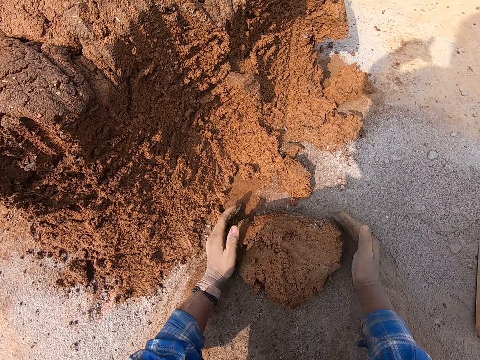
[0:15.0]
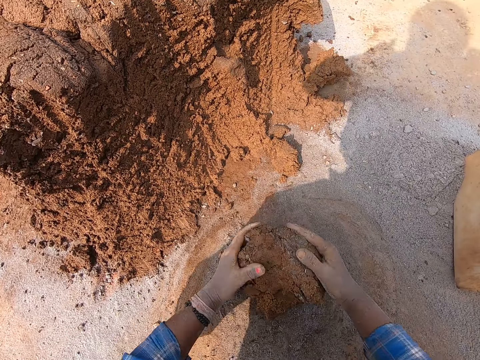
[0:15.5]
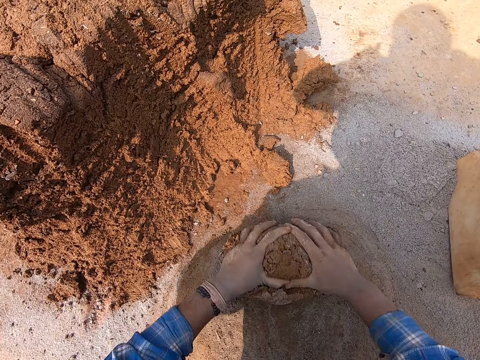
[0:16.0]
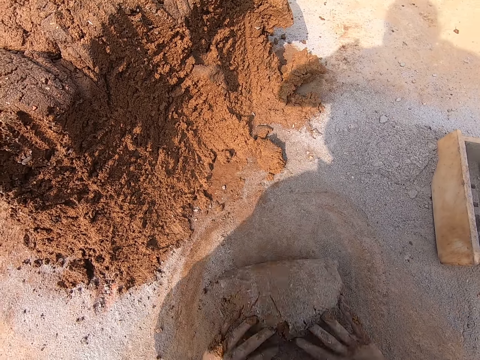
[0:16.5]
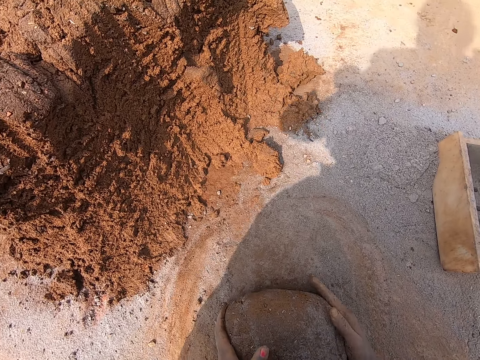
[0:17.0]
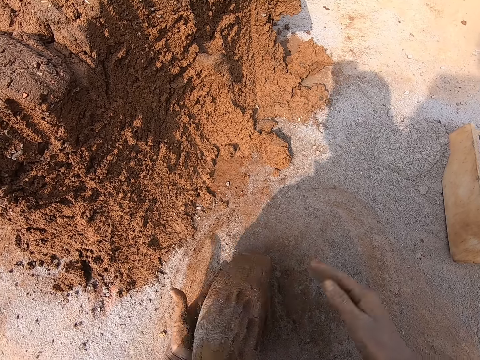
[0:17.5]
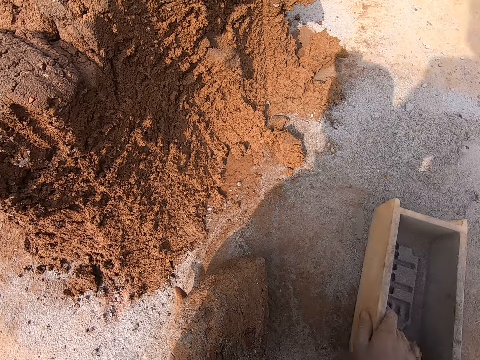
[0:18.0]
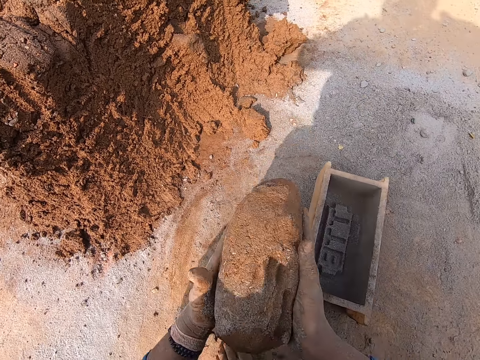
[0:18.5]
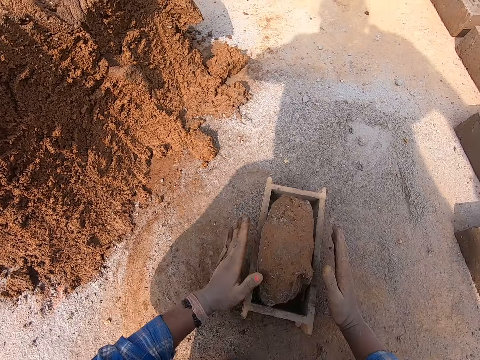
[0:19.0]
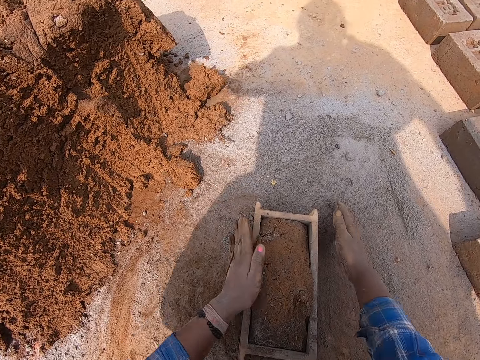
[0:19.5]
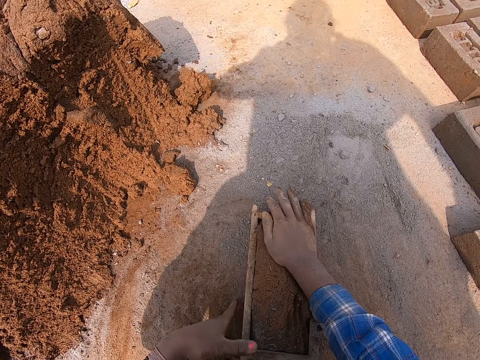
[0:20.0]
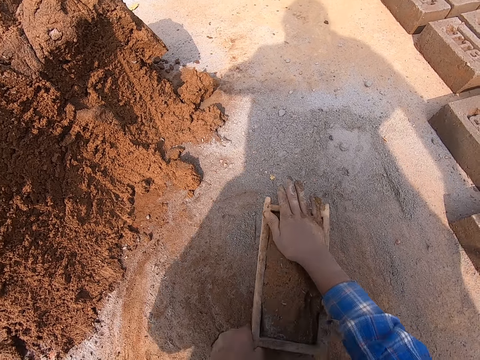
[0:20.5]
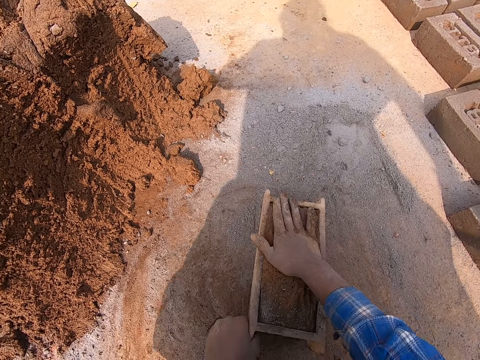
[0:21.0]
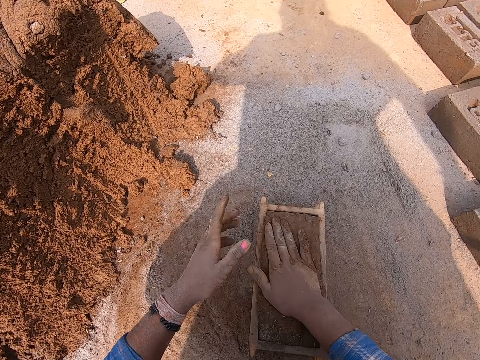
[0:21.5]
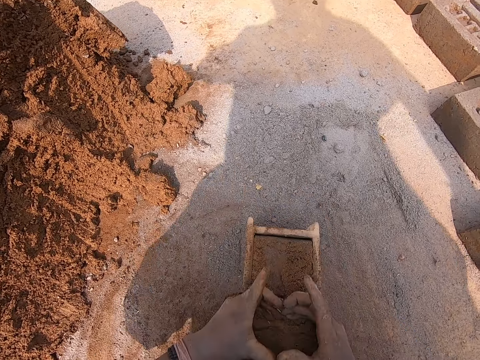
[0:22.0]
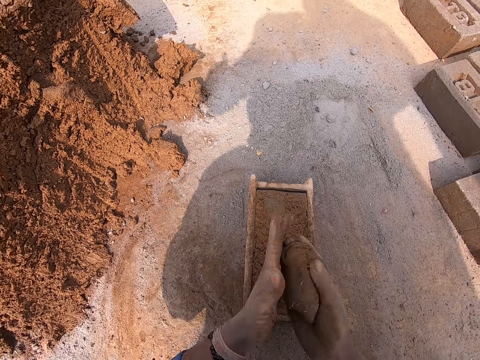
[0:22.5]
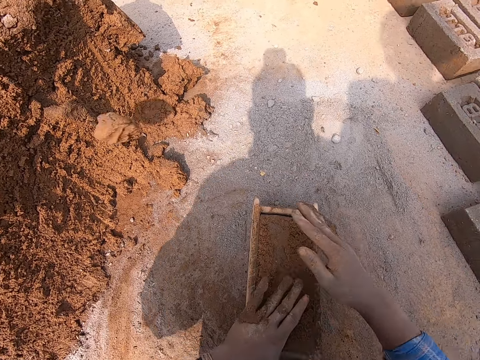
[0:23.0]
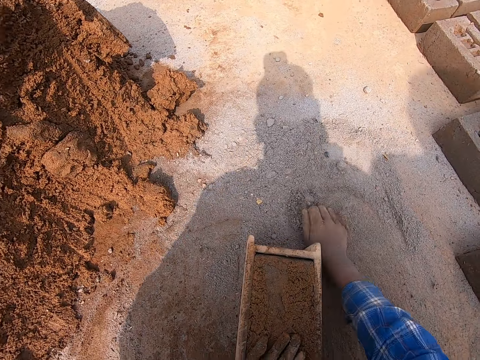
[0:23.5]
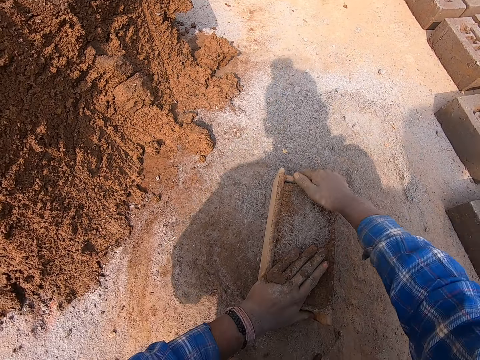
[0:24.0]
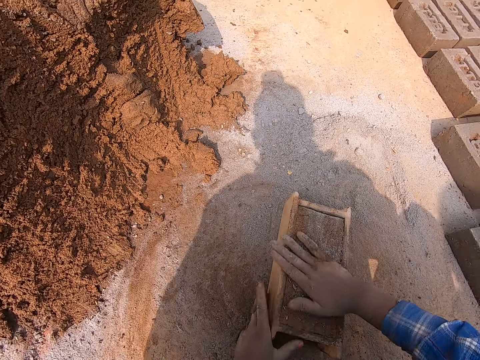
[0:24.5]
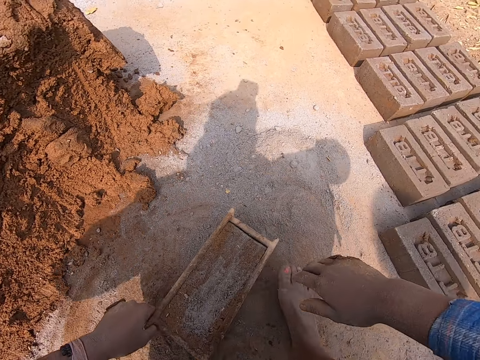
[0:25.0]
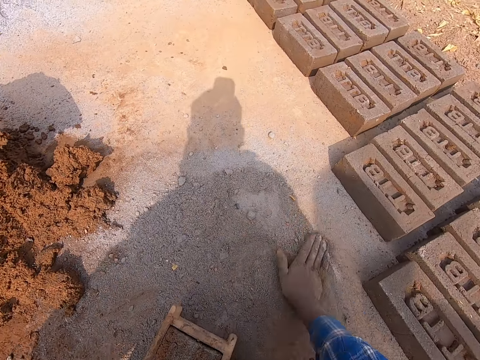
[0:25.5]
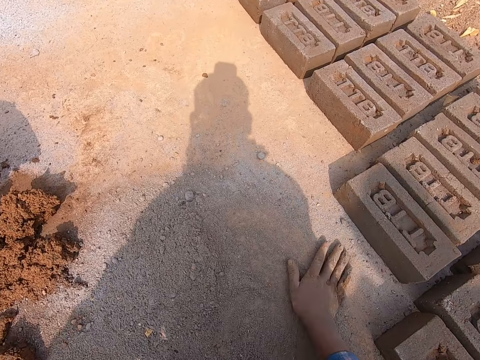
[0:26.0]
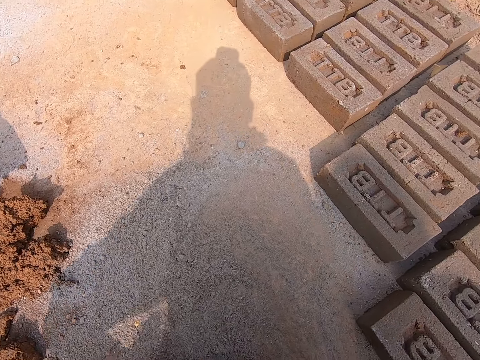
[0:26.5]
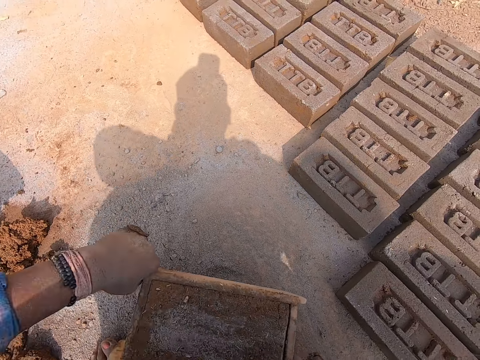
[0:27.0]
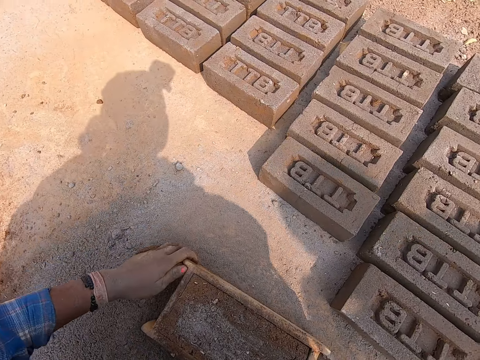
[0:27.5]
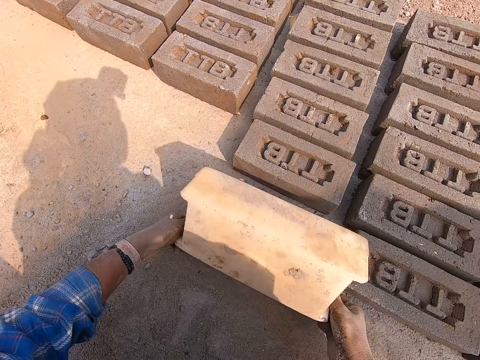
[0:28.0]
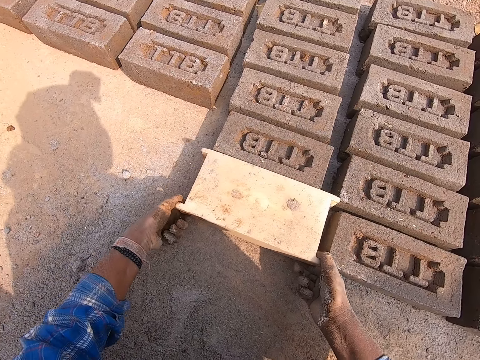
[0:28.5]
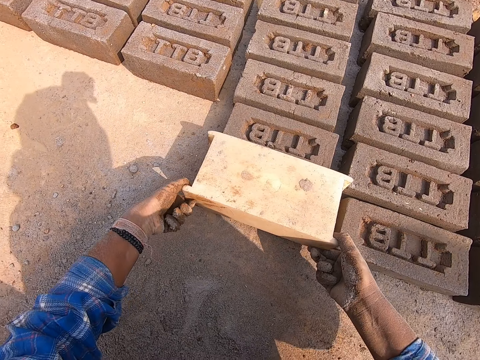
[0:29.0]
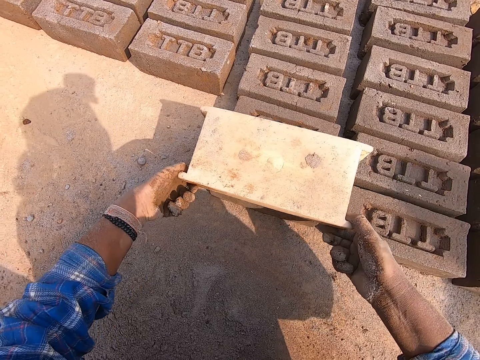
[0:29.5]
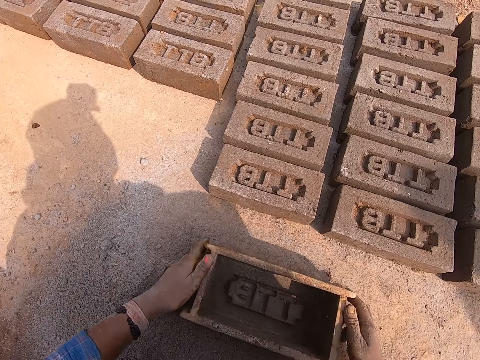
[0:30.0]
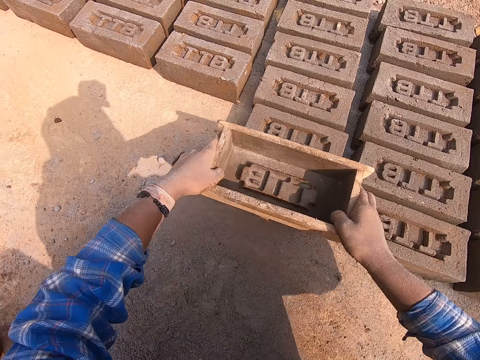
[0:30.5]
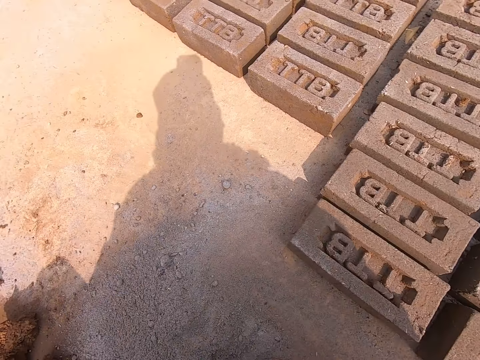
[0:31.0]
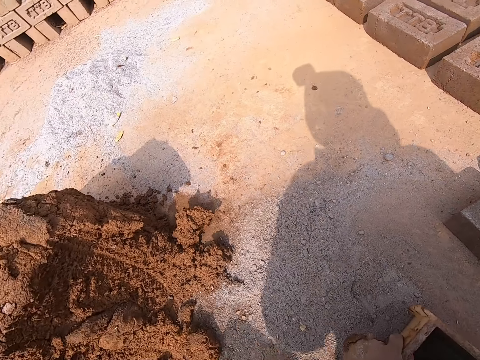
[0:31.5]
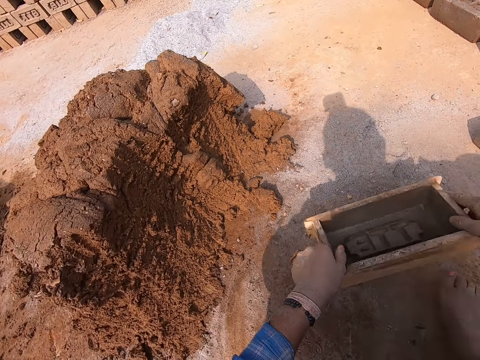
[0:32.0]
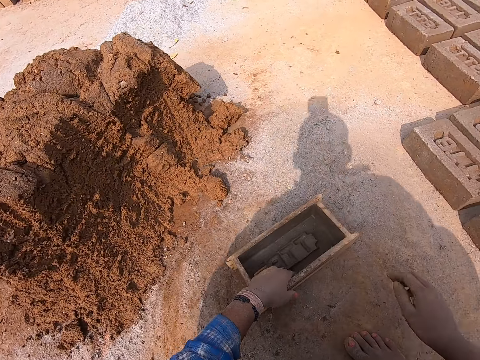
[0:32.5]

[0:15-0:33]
The camera wearer molds the clay. He adjusts the brick mold box on the ground with his right hand. He carries the molded clay from the ground with his hands. He drops the molded clay in his hands into the brick mold box. He spreads the sand on the ground with his hands. He adjusts the molded clay in the brick mold box with his hands. He smears the clay on the brick mold box. He removes the excess molded clay in the brick mold box with his hands. He places his left hand on the brick mold box on the ground. He throws the excess molded clay in his right hand on the heap of clay soil. He packs sand from the ground with his right hand and pours the sand in his right hand into the brick mold box on the ground. He adjusts the brick mold box on the ground with his hands. He spreads sand on the ground with his right hand. He collects sand. He adjusts the brick mold box on the ground with his hands. He flips the brick mold box on the ground with his hands. He puts the brick on the ground. He removes the brick mold box from the molded clay with his hands. He flips the brick mold box on the ground with his hands. He drops the brick mold box in his hands on the ground. He picks up the brick mold box from the ground with his hands. He touches the molded clay on the ground with the brick mold box in his hands. He moves the brick mold box. He drops the brick mold box in his left hand on the ground.

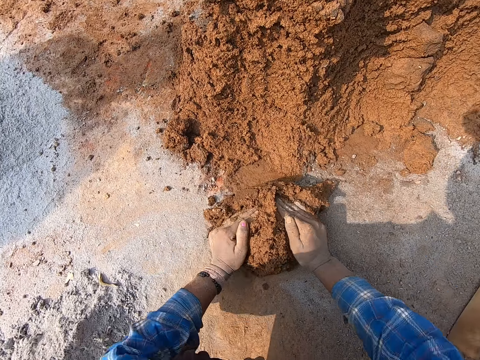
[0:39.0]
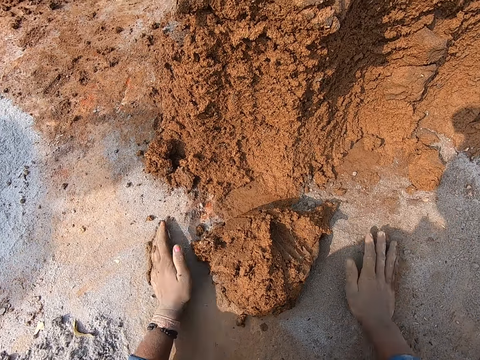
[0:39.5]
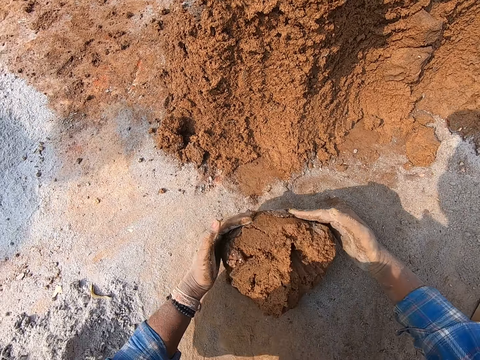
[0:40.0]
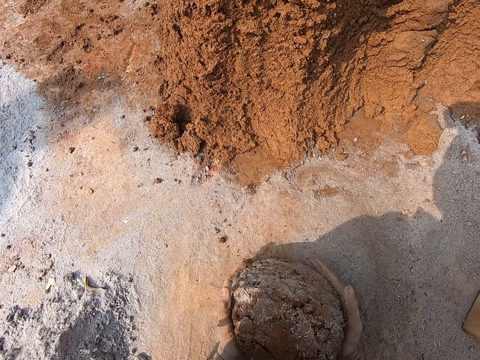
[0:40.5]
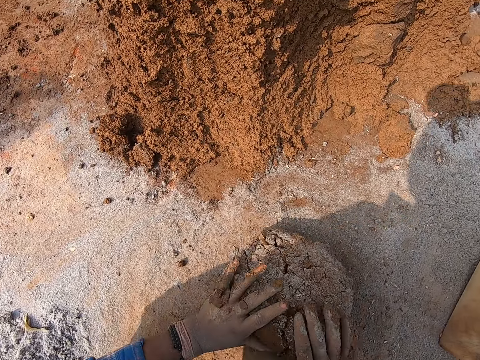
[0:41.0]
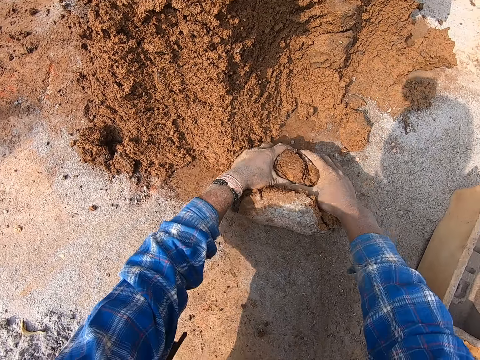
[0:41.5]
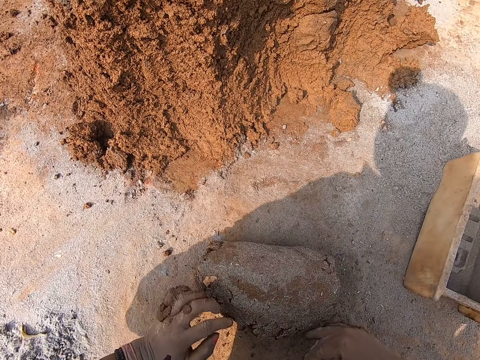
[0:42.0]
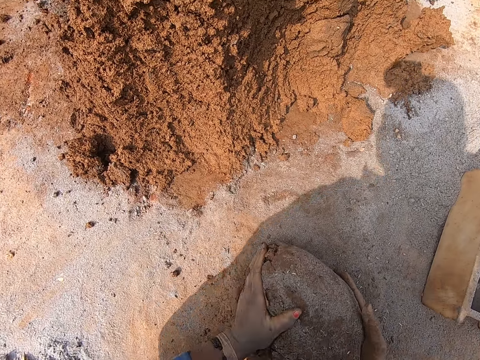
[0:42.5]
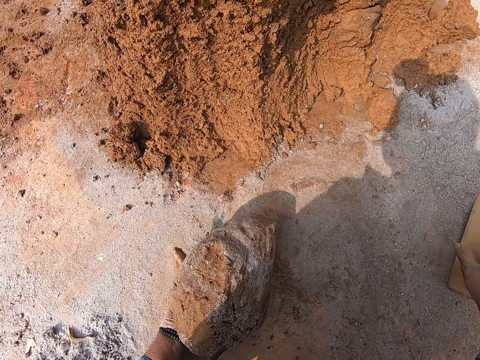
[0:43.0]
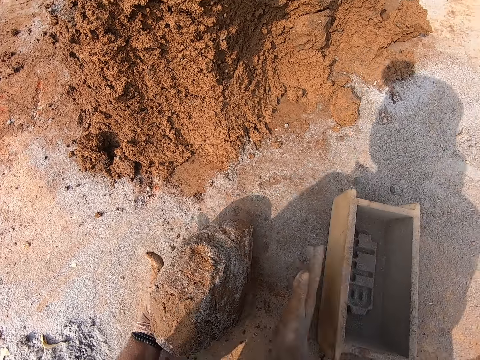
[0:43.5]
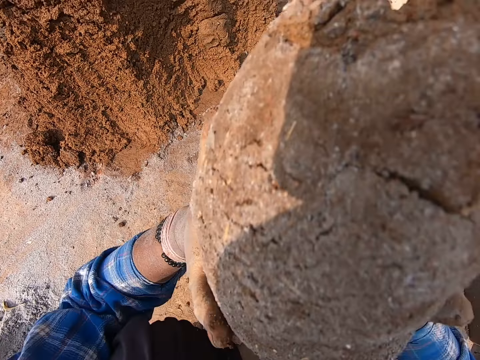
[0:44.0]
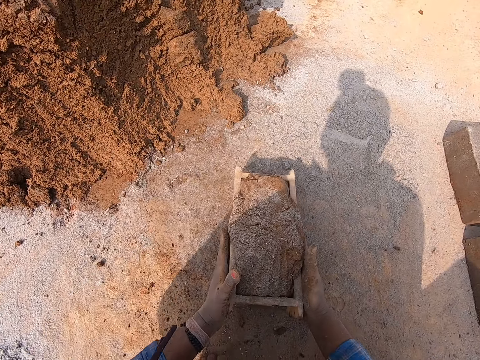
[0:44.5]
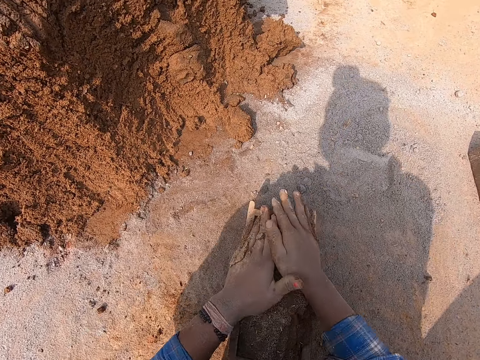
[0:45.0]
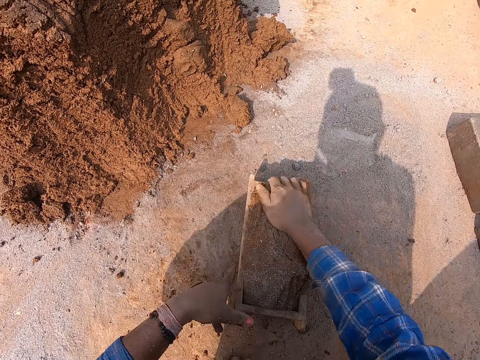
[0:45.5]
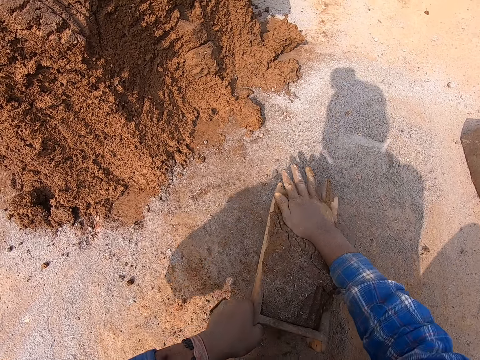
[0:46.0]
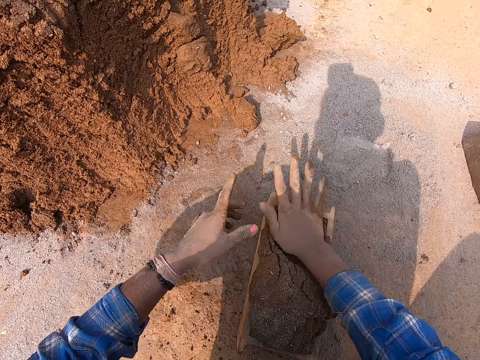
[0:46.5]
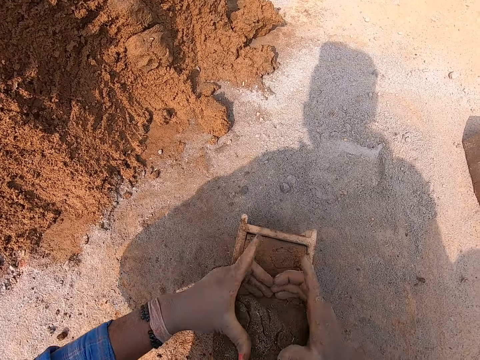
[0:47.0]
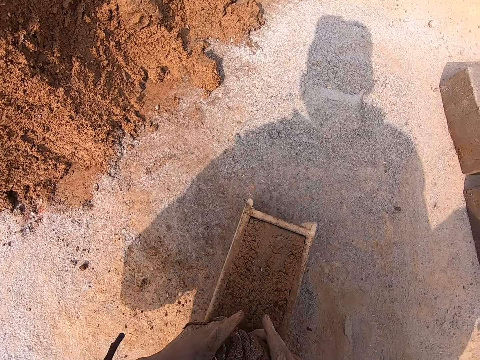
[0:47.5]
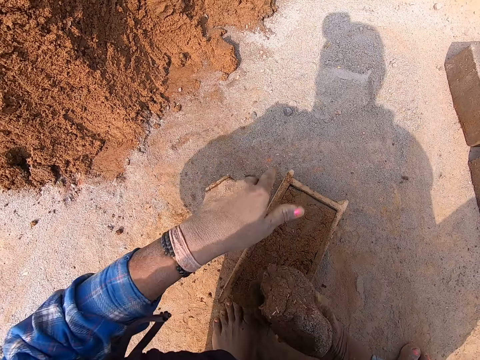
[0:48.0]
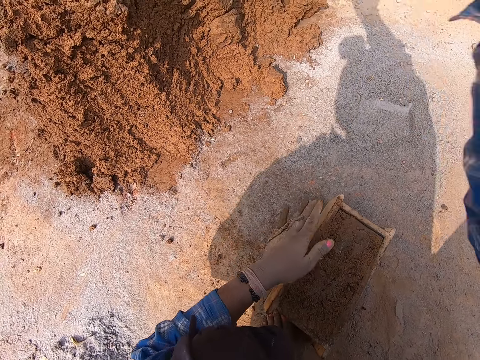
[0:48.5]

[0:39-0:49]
The camera wearer molds the clay soil on the ground with his hands. He adjusts the brick mold box on the ground with his right hand. He carries the molded clay soil from the ground with his hands. He drops the molded clay soil in his hands into the brick mold box. He adjusts the molded clay in the brick mold box with his hands. He smears the clay on the brick mold box. He removes the excess molded clay in the brick mold box with his hands.
